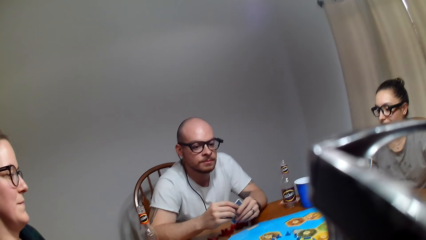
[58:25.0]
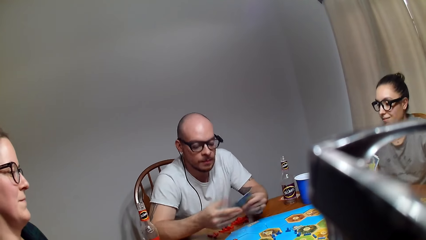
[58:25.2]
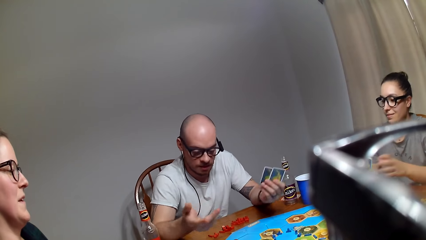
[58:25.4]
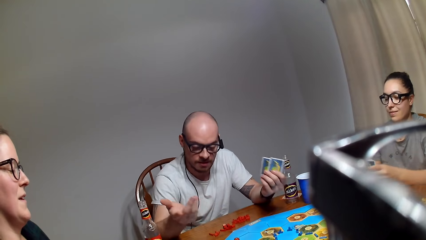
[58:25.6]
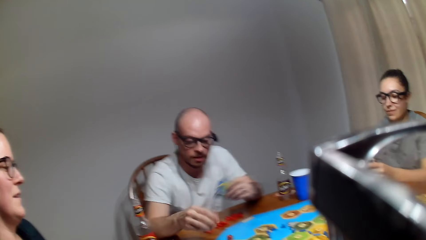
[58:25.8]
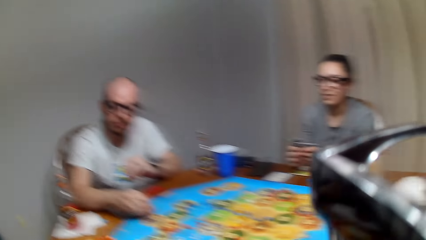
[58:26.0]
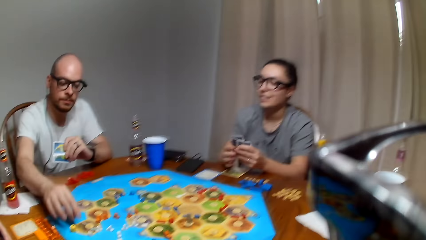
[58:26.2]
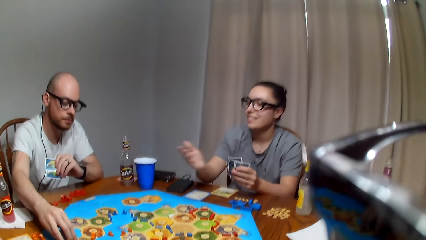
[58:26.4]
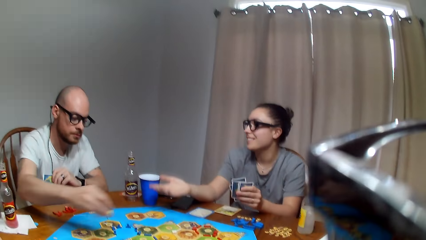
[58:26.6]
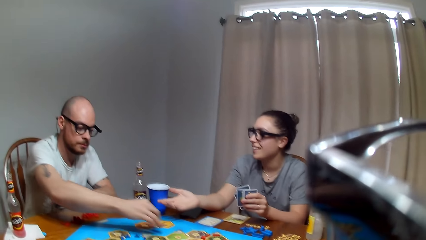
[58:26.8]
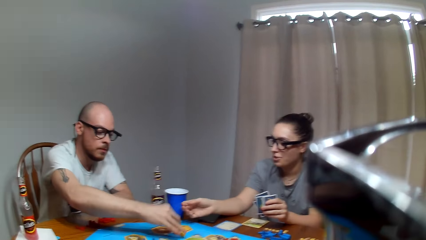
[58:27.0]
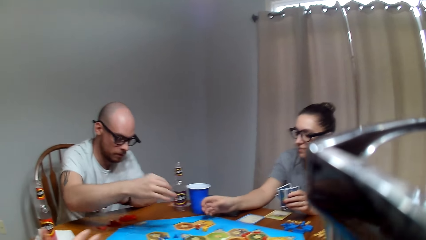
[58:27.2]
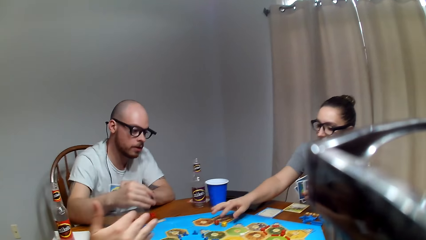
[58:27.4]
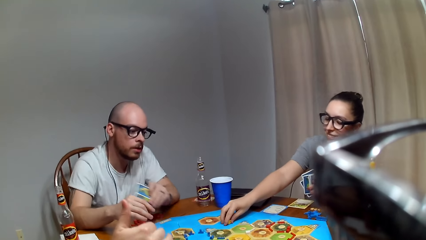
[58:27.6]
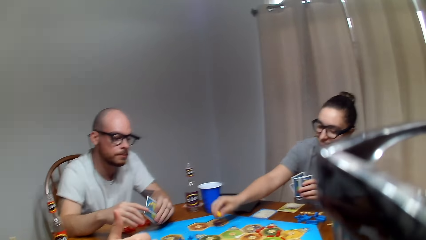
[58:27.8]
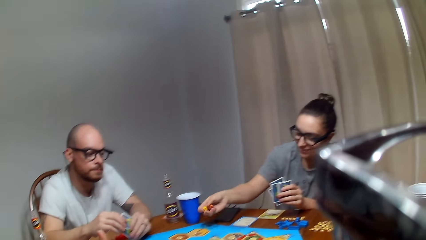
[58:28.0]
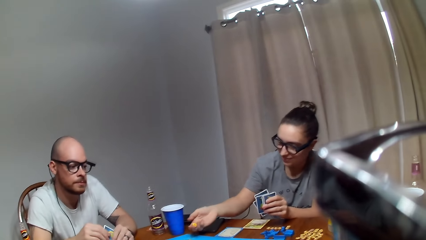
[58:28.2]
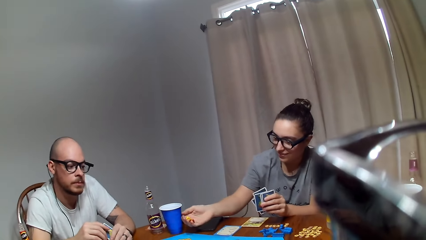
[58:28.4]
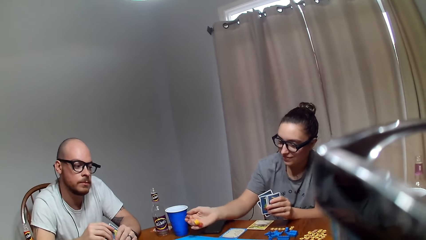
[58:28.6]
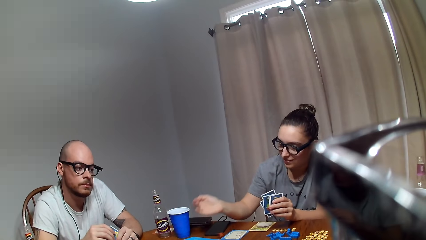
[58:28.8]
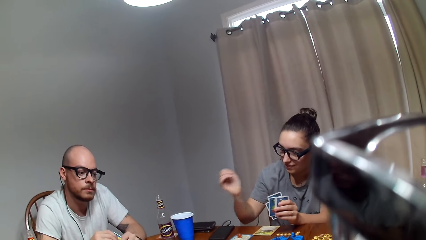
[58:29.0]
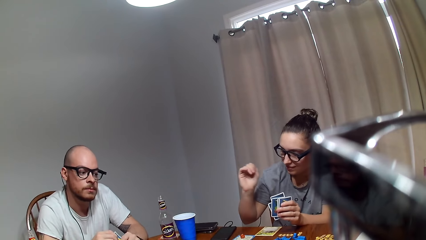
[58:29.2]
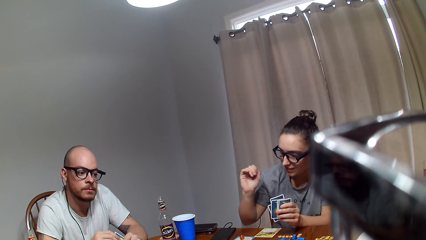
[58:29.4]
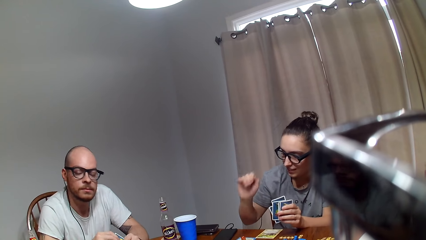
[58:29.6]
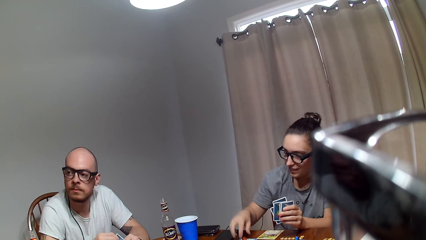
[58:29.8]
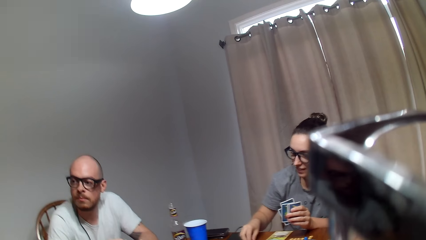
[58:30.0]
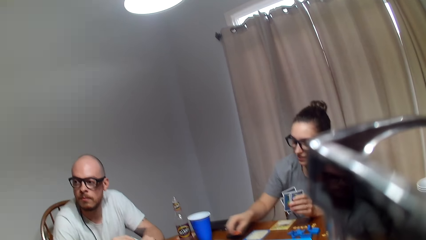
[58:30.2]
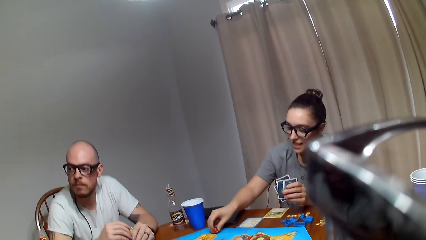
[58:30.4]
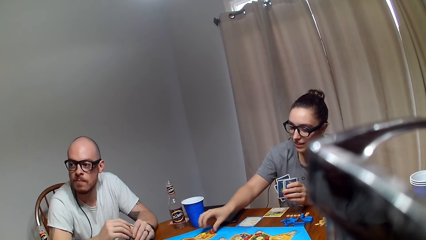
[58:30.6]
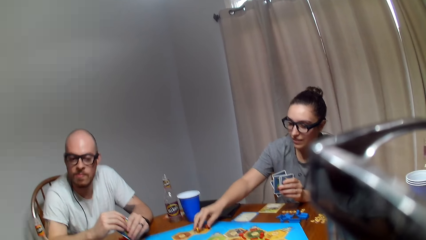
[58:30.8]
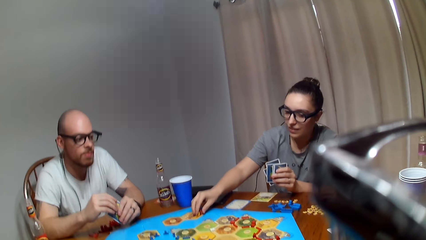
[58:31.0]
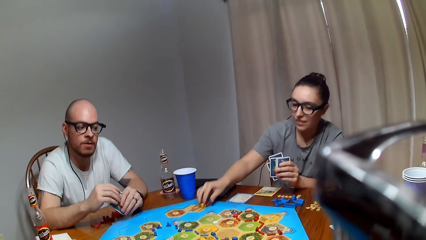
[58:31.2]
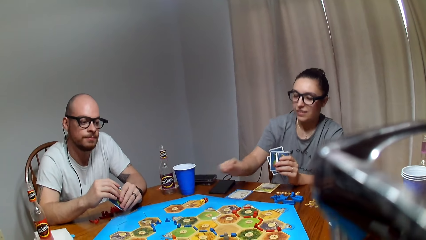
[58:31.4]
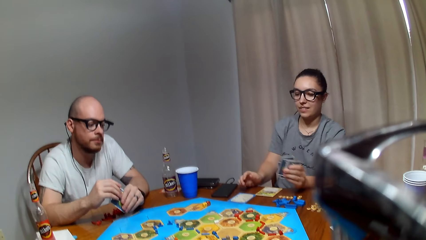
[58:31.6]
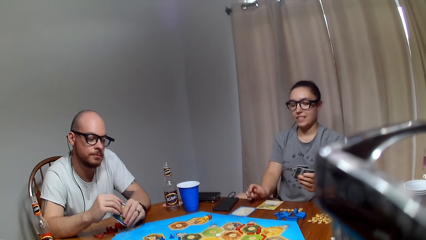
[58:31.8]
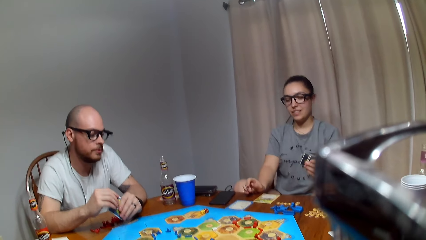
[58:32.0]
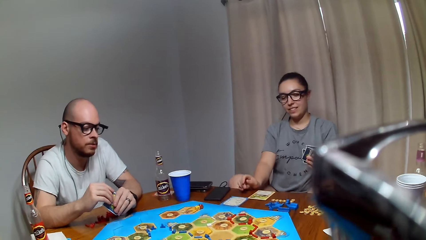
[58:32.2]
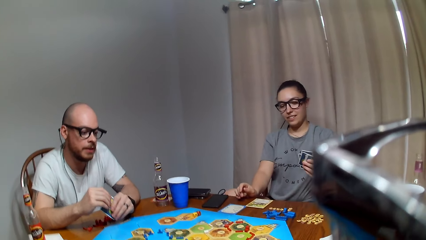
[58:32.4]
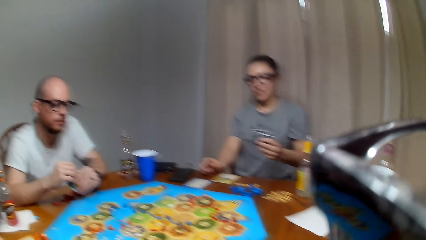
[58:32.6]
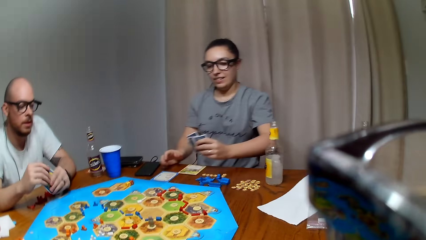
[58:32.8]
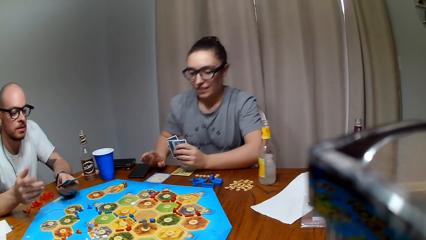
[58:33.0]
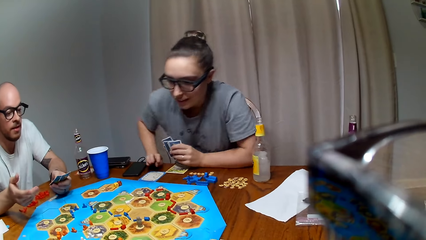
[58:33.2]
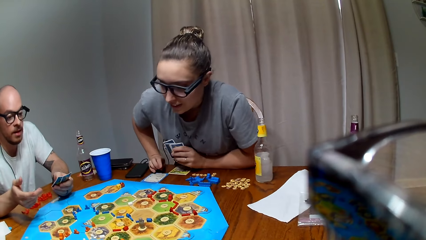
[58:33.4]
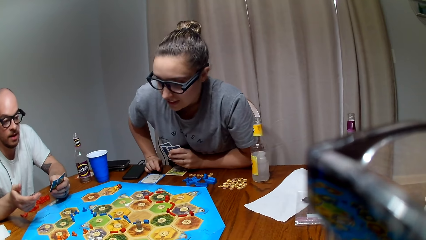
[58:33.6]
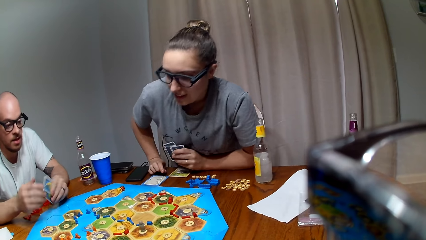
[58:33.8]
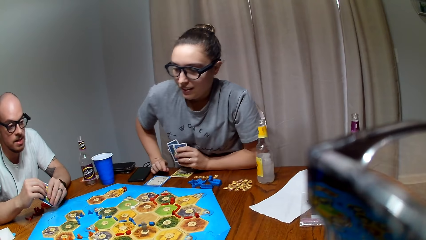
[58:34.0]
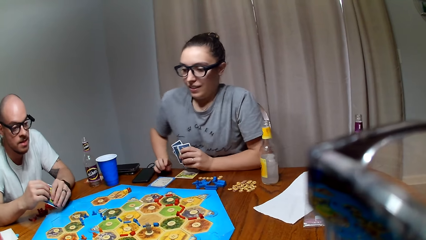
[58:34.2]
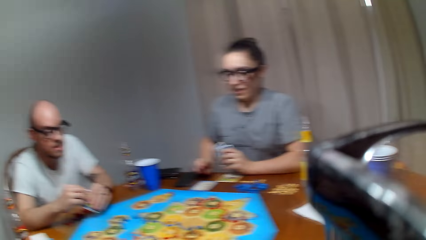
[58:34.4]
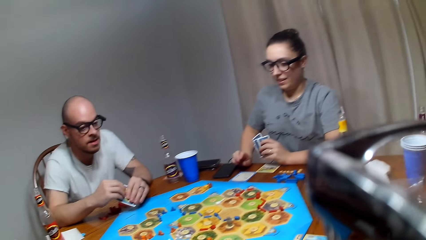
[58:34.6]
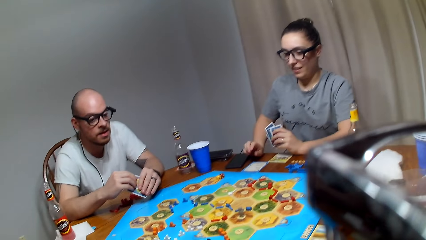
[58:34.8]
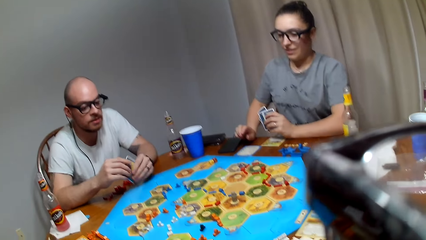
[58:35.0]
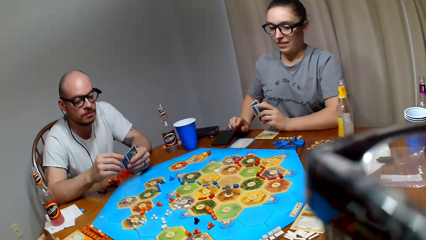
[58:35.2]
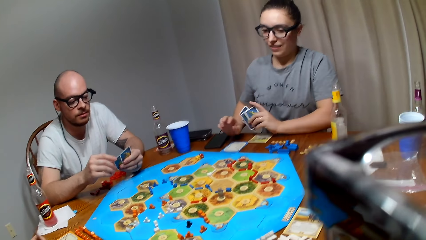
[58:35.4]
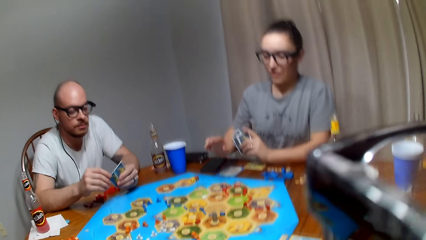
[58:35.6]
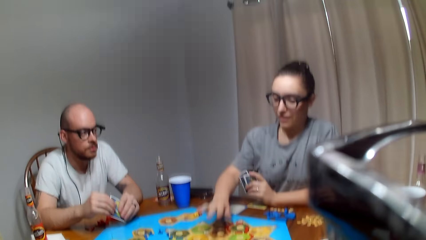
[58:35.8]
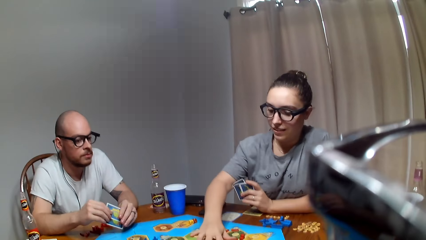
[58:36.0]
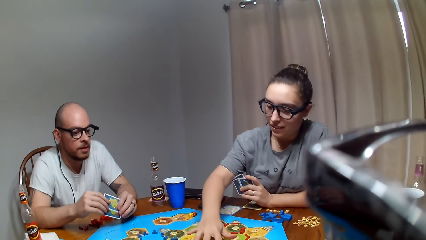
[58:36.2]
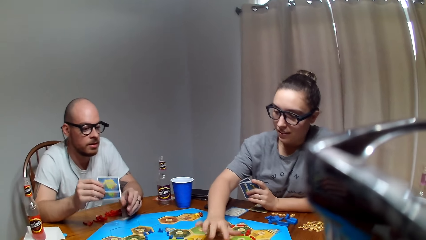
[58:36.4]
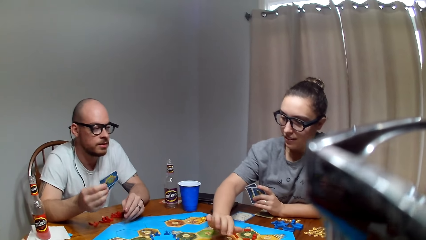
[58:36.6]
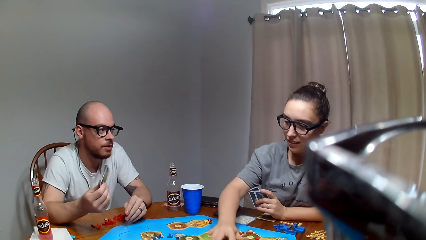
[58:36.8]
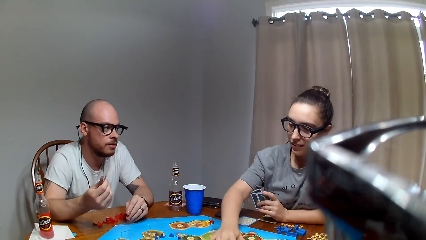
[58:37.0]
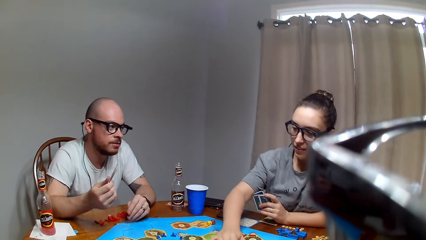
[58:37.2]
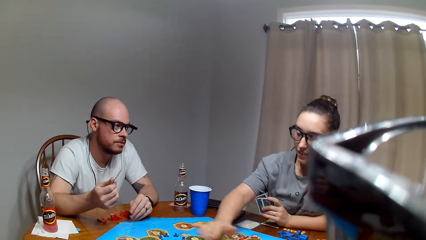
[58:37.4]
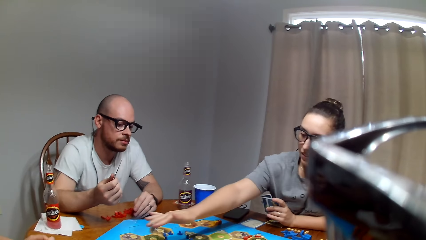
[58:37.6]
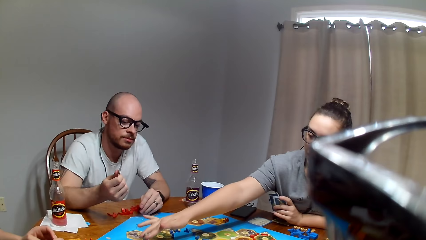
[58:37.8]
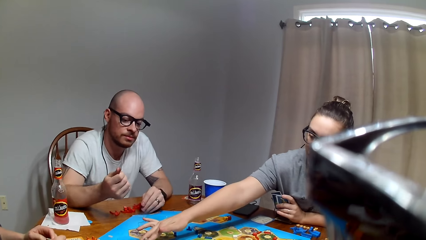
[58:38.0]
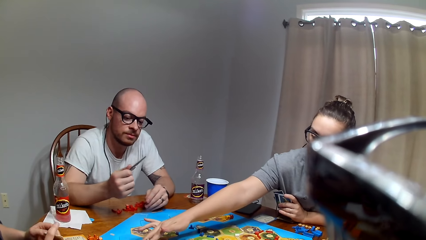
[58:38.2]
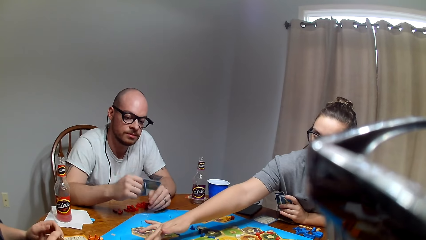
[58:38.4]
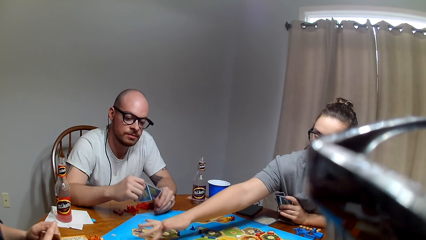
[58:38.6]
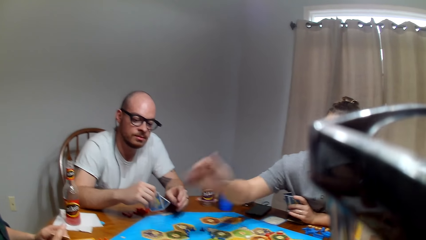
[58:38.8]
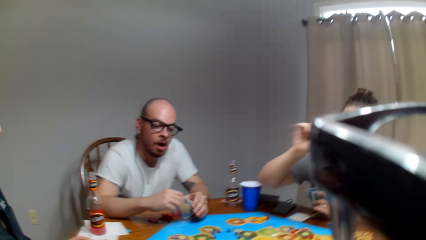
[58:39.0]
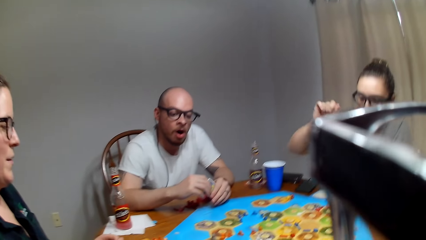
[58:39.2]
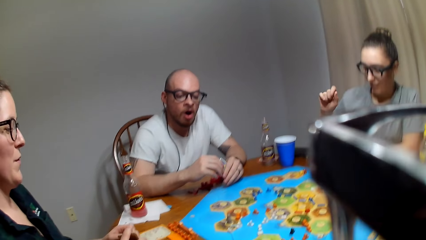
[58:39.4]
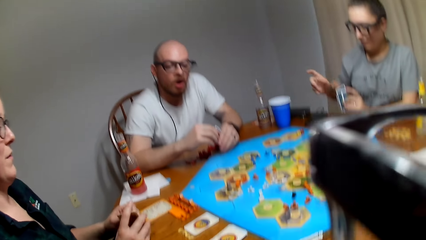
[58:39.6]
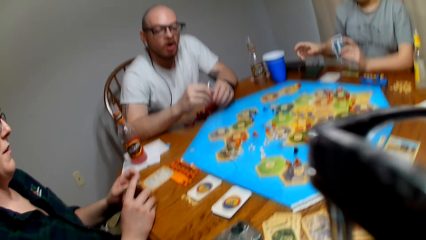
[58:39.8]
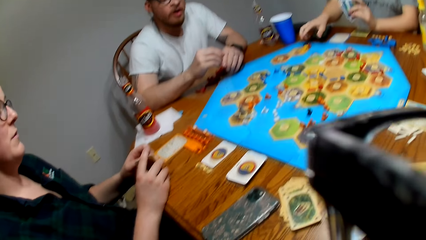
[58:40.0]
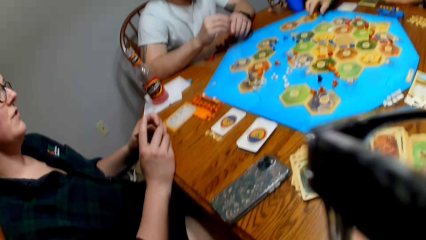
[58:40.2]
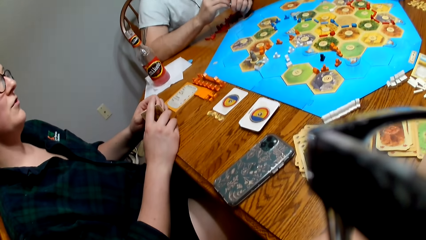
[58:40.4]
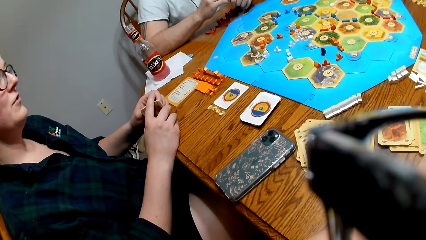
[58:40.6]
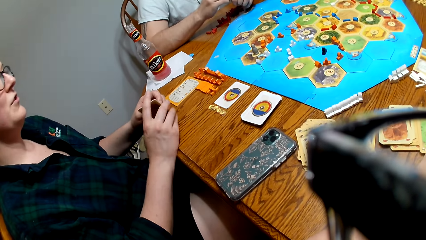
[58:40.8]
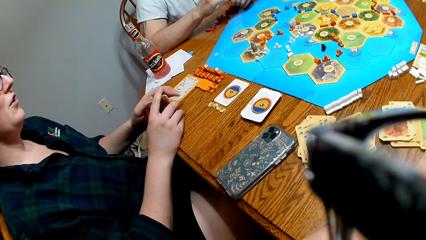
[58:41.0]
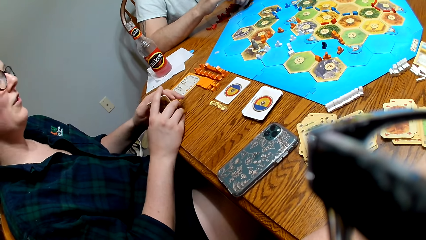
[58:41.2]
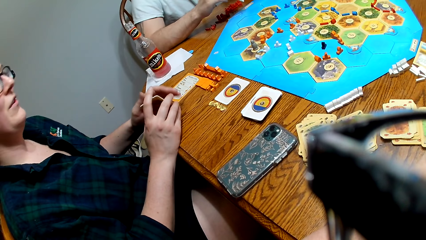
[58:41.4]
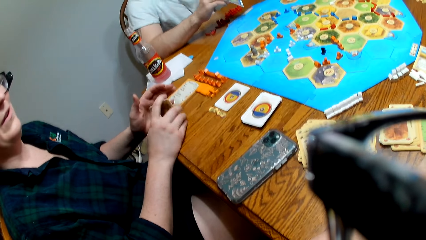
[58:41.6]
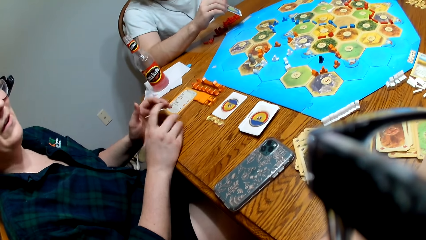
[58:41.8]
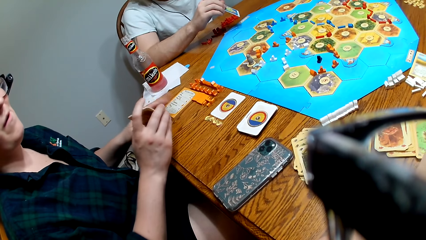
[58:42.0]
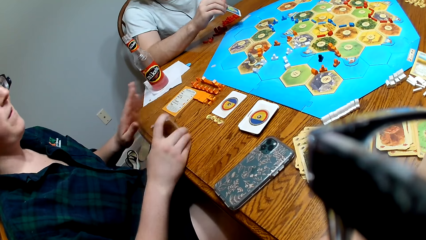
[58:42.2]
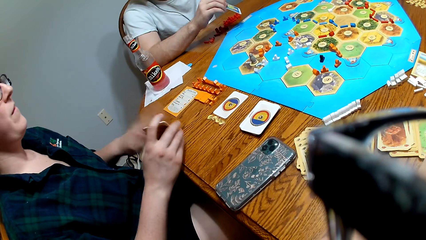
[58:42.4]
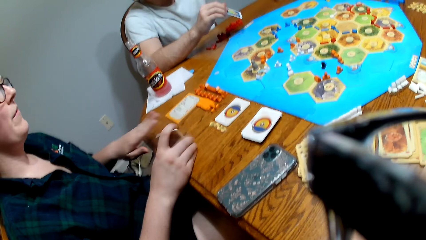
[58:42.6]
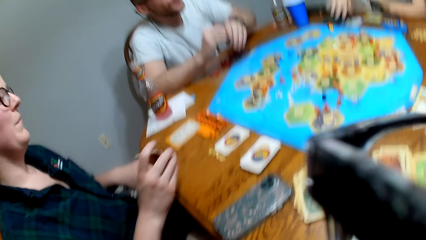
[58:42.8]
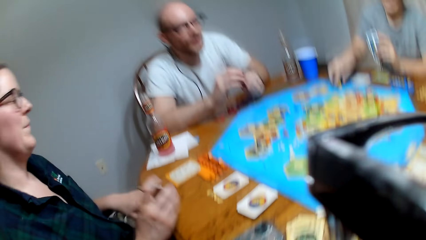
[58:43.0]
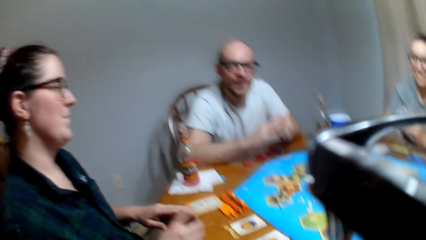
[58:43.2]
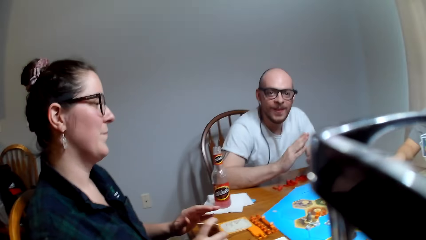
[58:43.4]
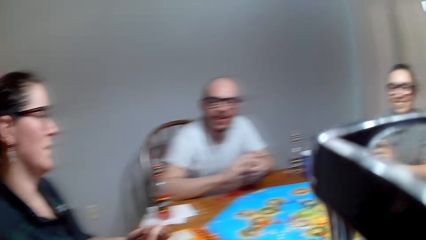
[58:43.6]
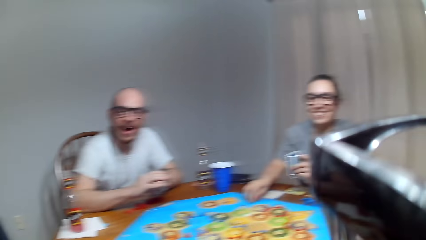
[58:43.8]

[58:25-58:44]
A man picks dice from the Catan Settler board and places the dice on the Catan Settler board. A lady picks the dice from the Catan Settler board and drops the dice on the Catan Settler board. The lady holds the dice from the Catan Settler board, sits properly on the chair, raises the right hand to the Catan Settler board game, and picks a robber from the Catan Settler board. The camera wearer plays a board game with three people on the table. The lady places the robber on the Catan Settler board. Another lady knocks a card on the table.
